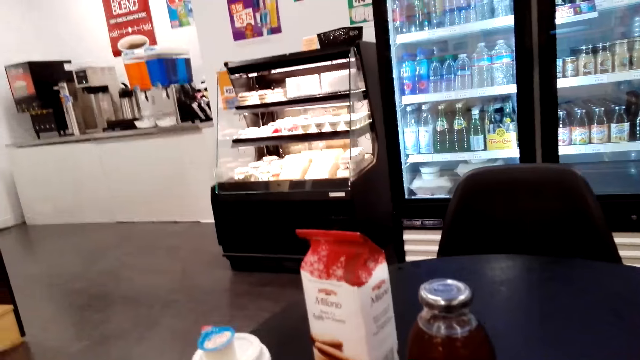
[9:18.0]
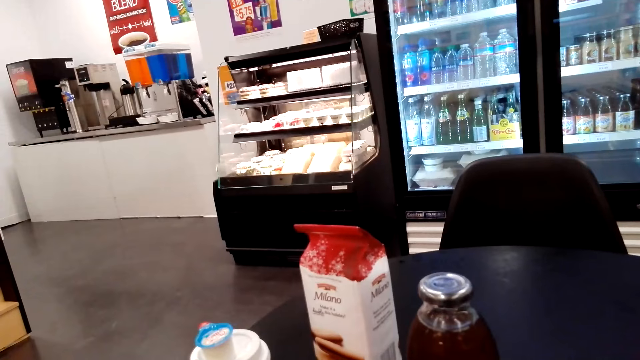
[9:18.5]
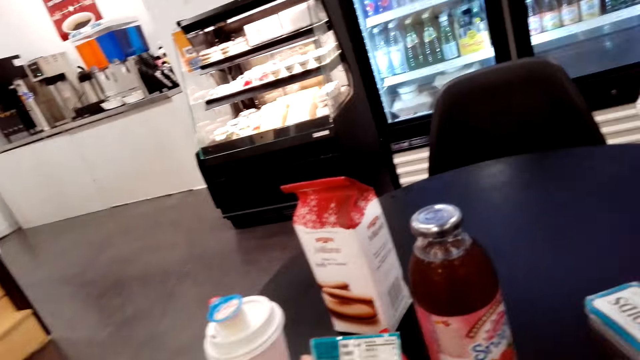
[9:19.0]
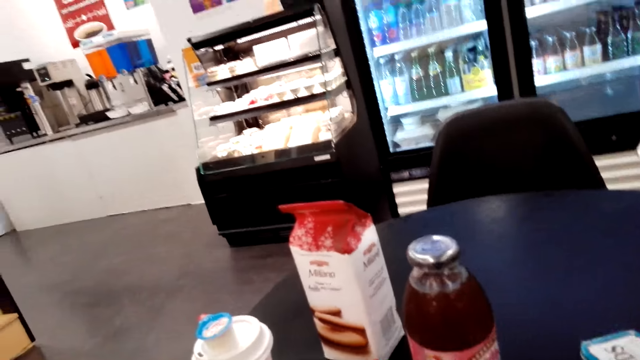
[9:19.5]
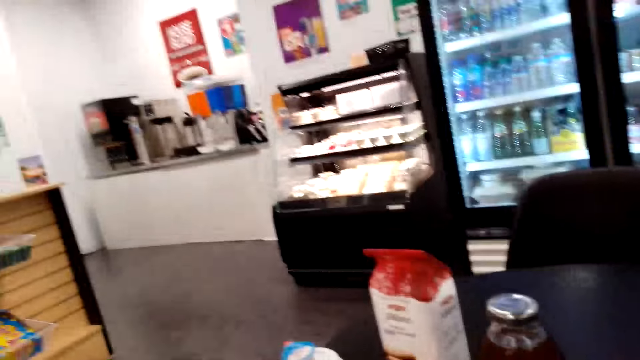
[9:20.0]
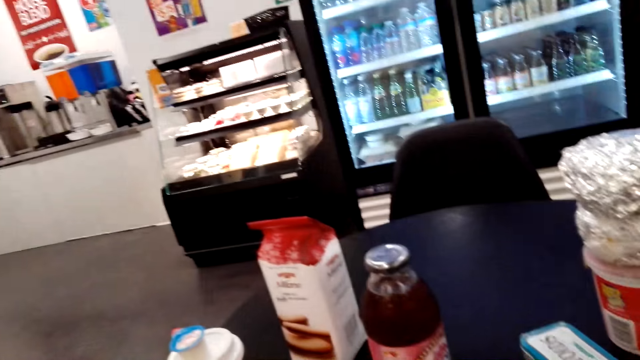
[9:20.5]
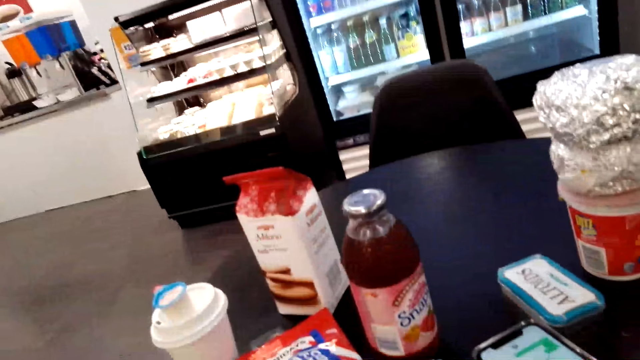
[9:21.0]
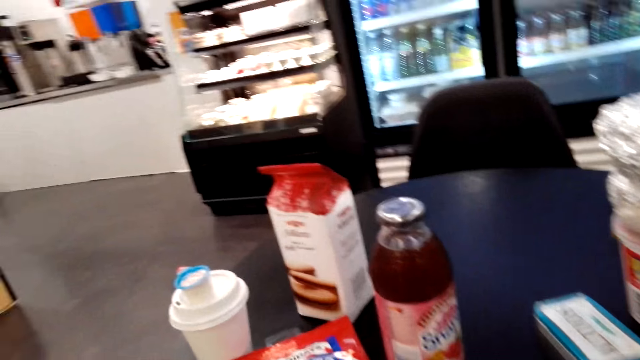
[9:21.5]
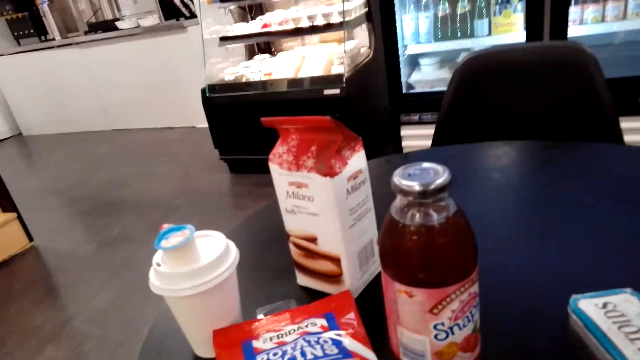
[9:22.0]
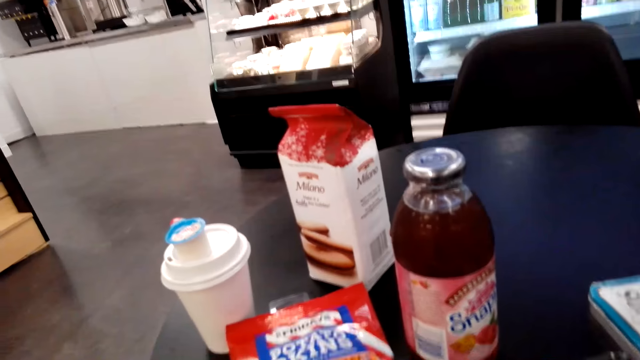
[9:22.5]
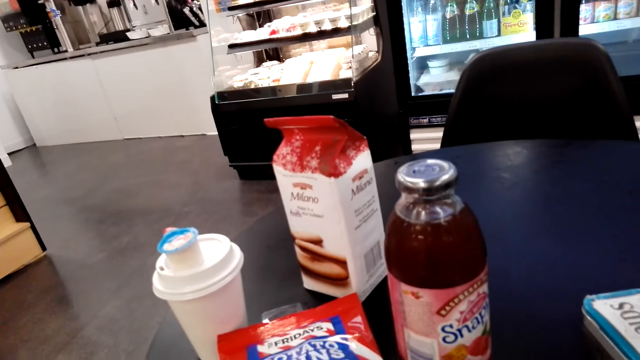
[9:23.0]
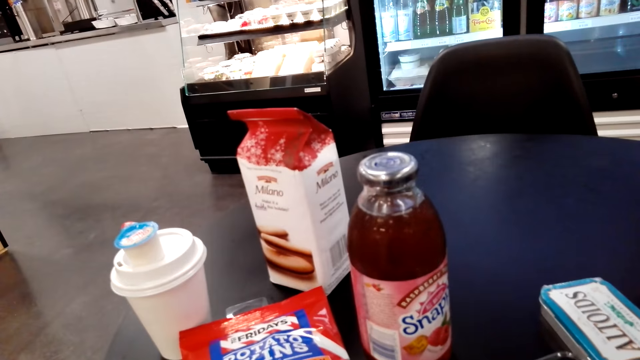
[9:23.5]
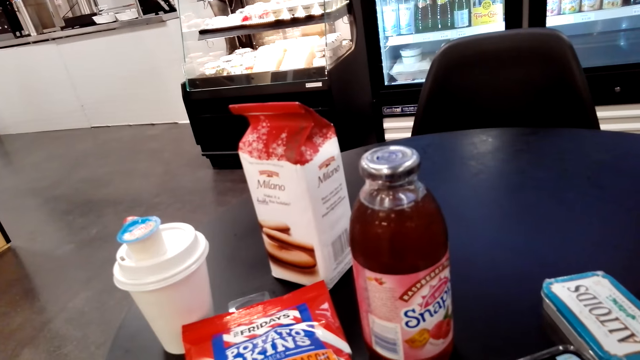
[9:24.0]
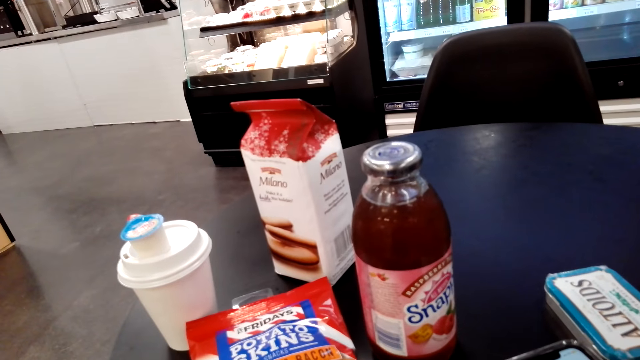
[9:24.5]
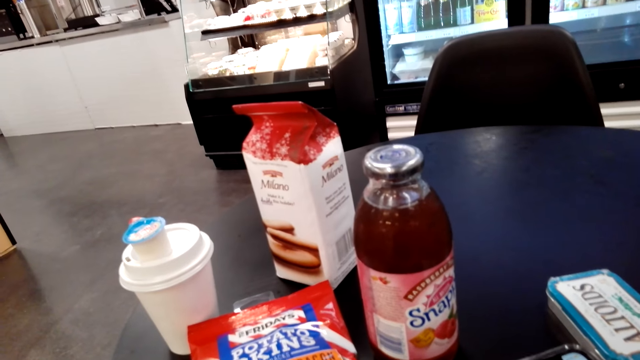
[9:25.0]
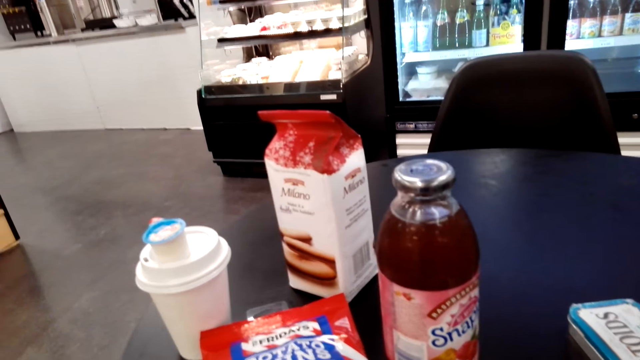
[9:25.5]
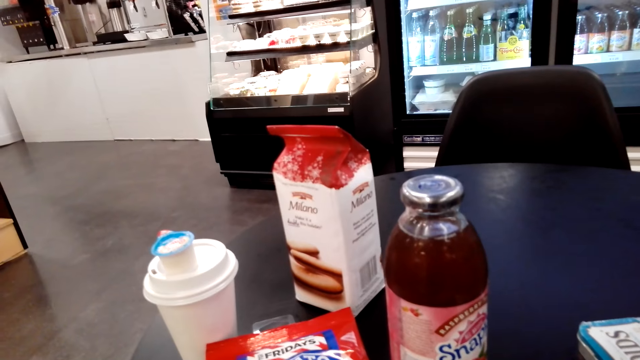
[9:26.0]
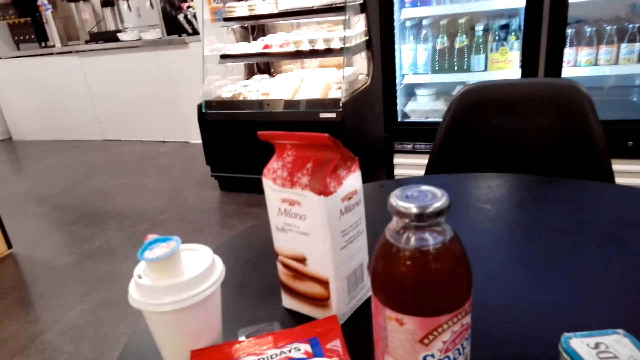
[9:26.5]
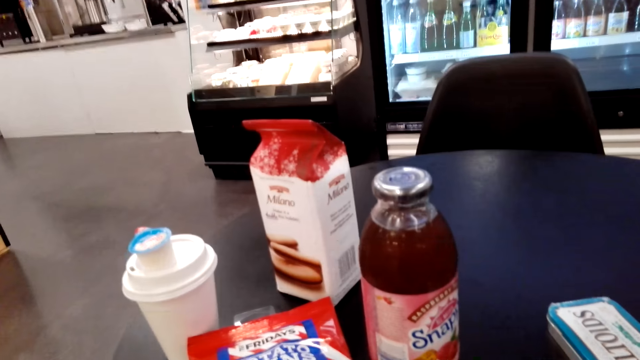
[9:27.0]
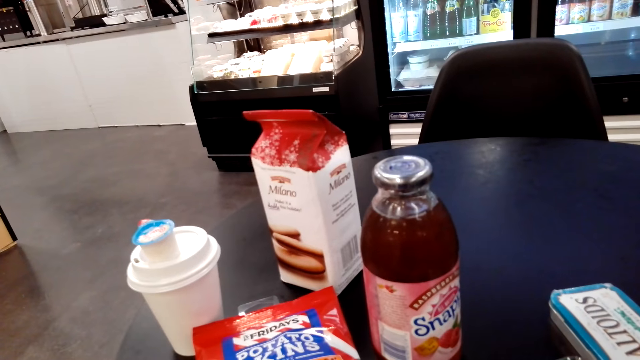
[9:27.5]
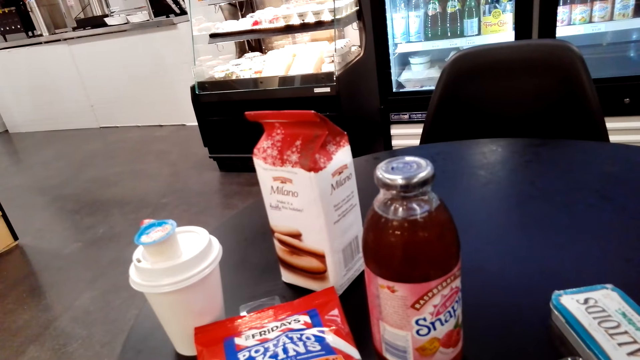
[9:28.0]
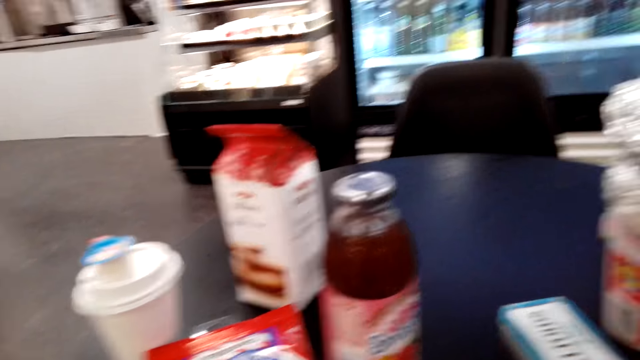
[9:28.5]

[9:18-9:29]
The camera wearer looks around the convenience store. They look at the table. A man talks to the camera wearer.

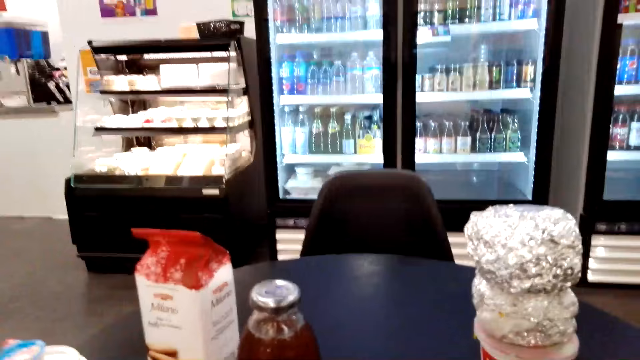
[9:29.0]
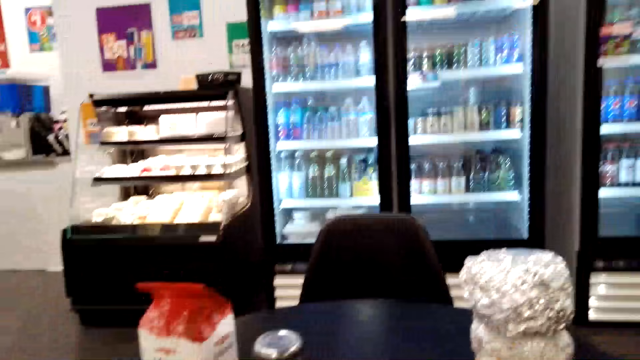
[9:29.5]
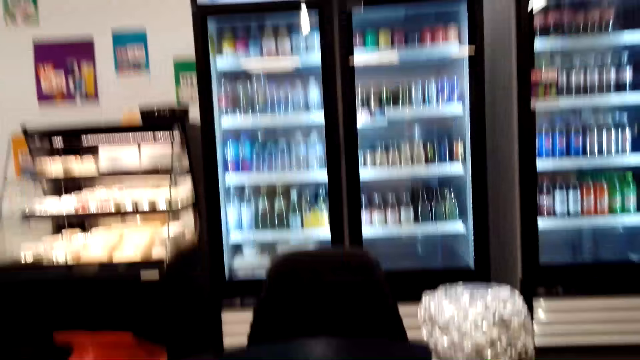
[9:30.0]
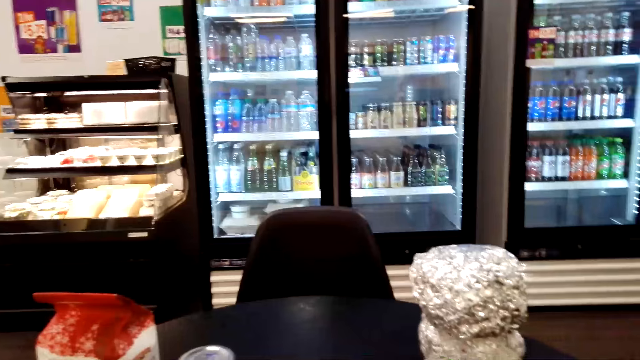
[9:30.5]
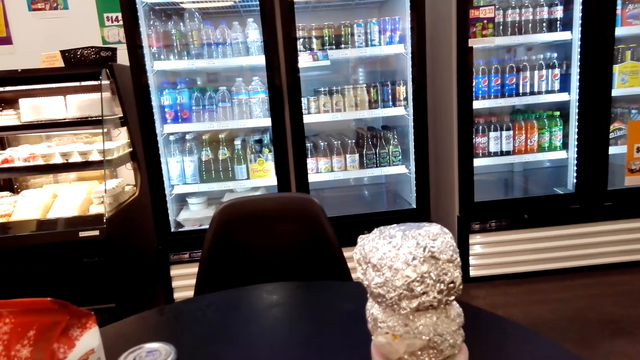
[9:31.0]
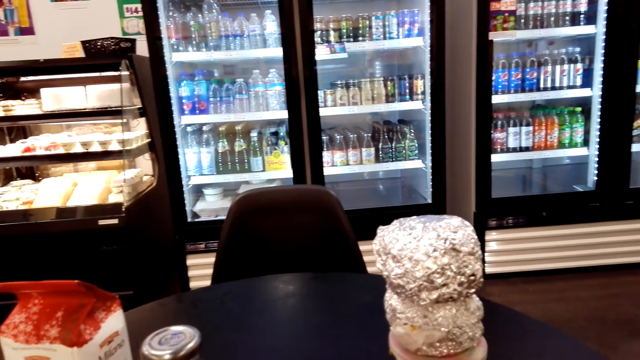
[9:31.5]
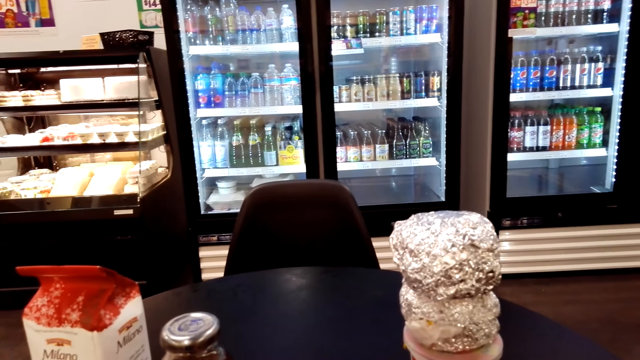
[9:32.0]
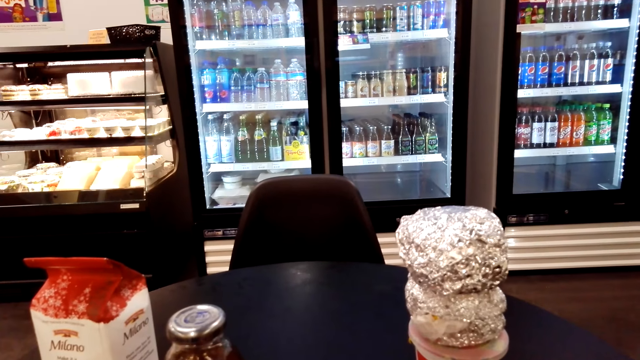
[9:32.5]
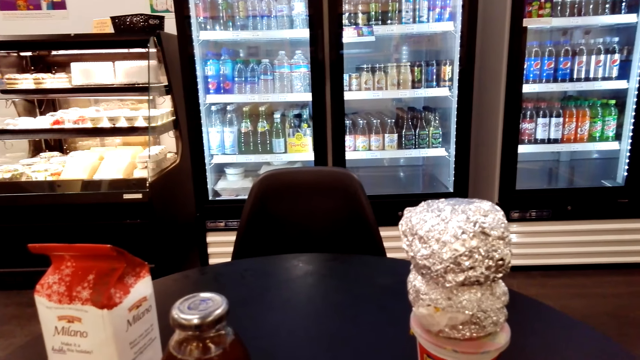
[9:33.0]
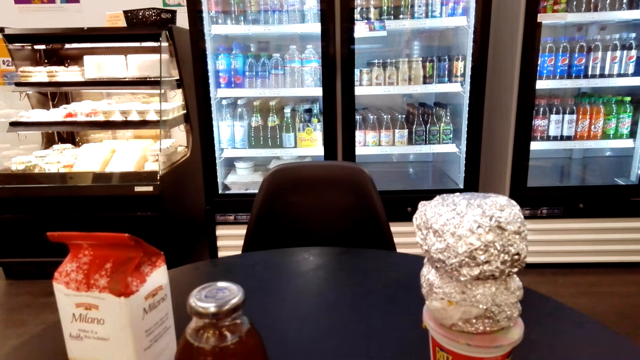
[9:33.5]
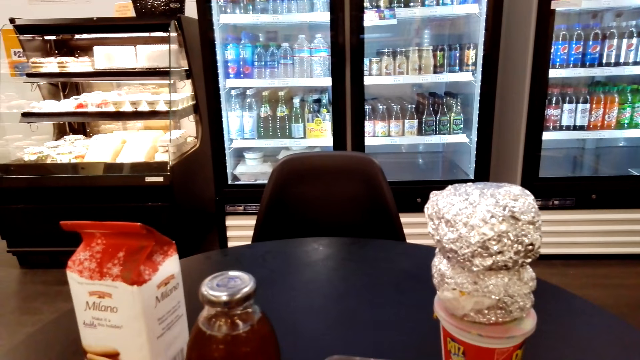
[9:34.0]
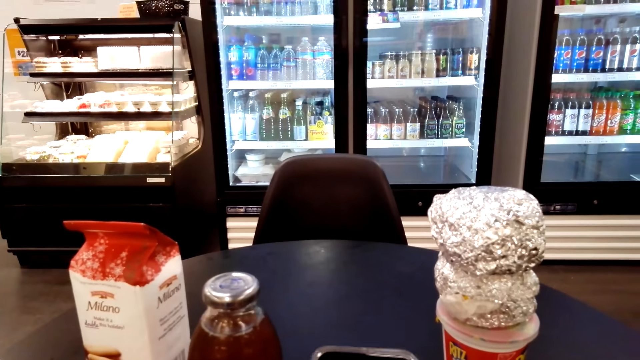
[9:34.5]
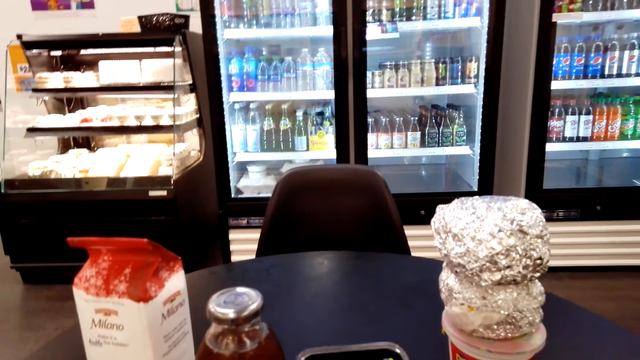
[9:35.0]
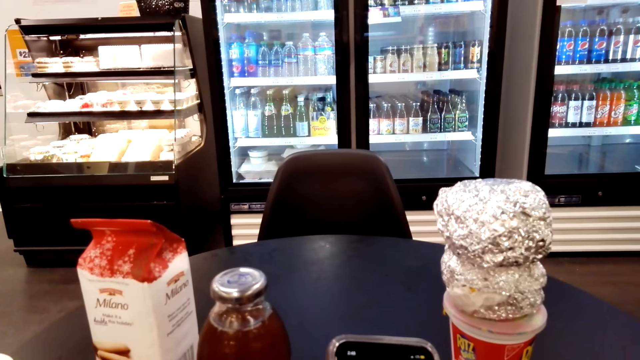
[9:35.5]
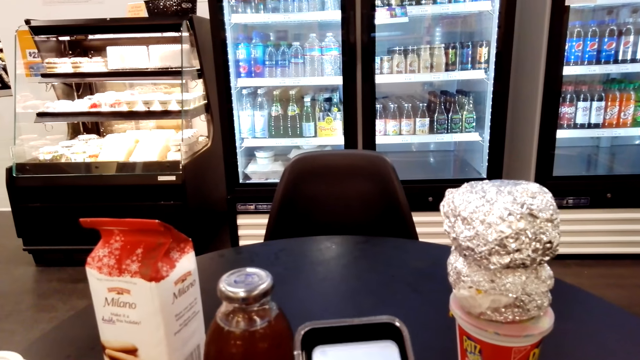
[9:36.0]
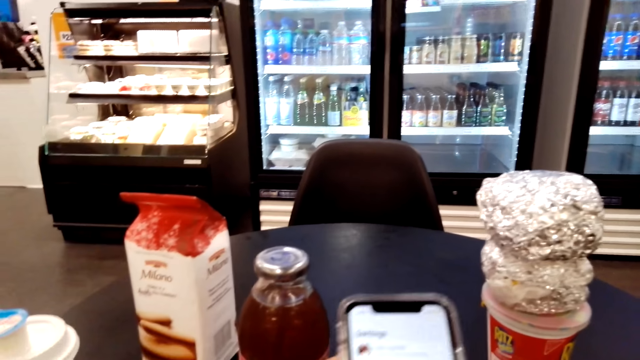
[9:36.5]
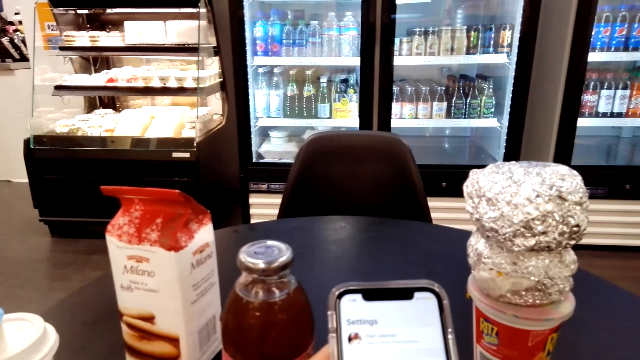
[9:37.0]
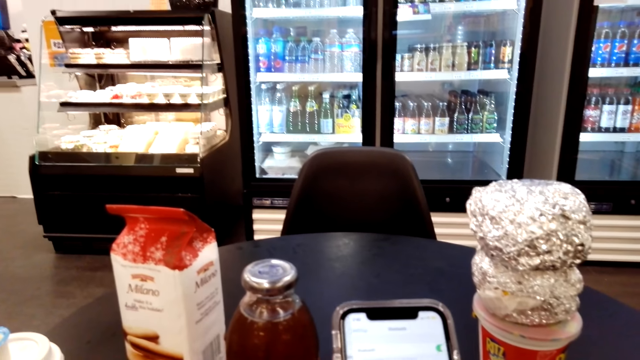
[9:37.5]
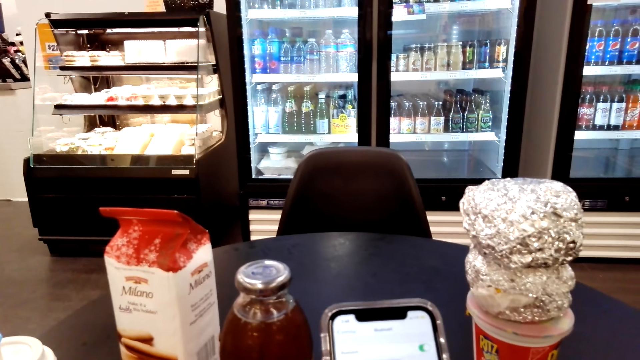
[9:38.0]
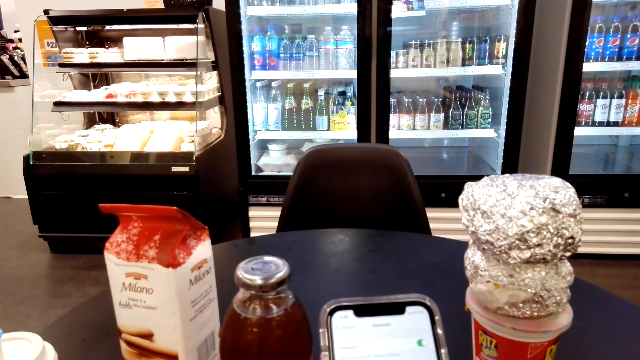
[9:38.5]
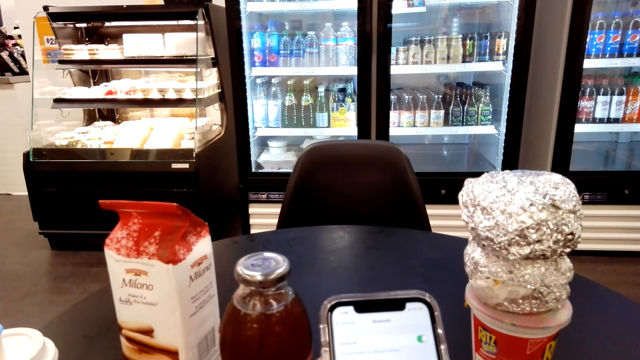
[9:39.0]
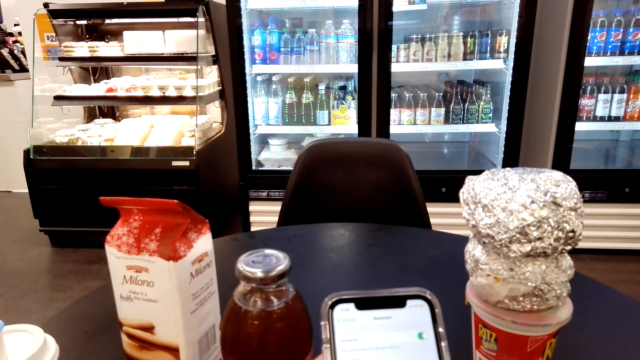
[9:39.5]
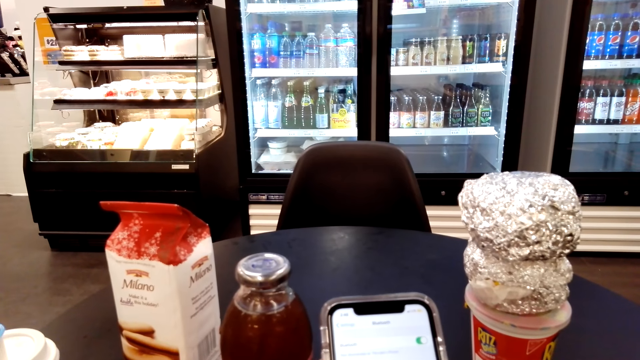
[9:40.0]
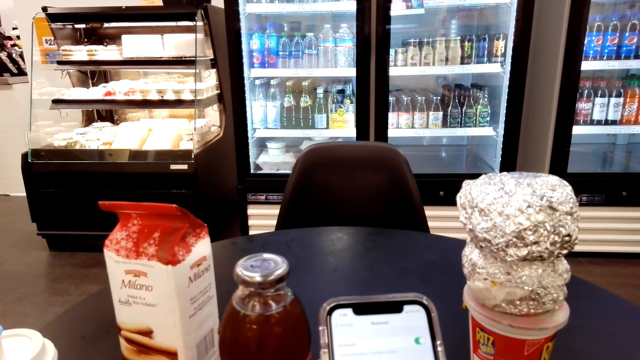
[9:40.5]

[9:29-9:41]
The camera wearer looks at the fridges. They hold the phone with both hands. They look at the phone.
